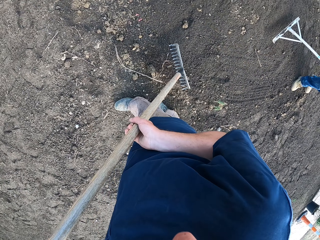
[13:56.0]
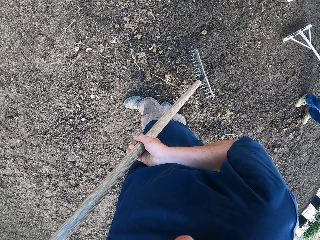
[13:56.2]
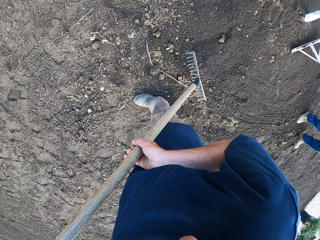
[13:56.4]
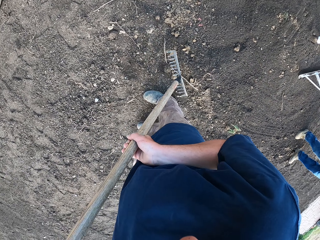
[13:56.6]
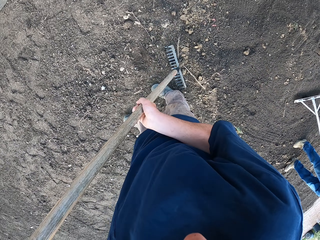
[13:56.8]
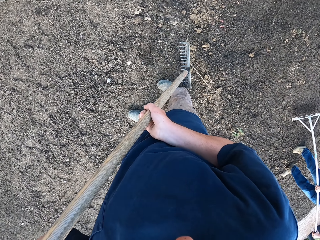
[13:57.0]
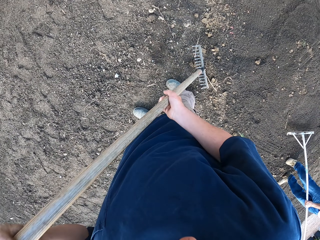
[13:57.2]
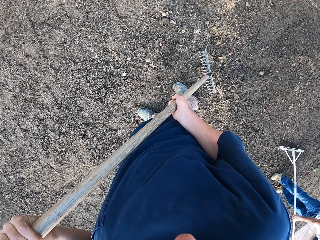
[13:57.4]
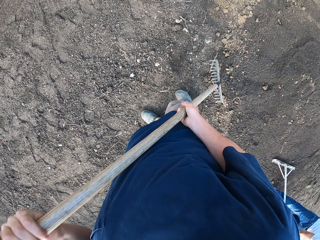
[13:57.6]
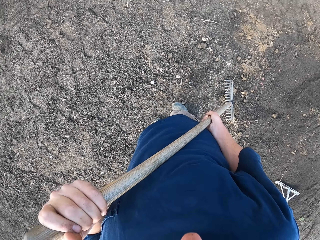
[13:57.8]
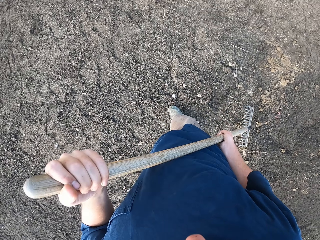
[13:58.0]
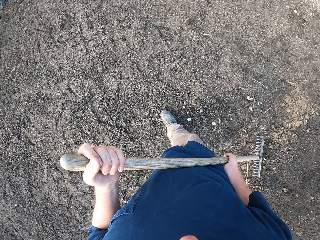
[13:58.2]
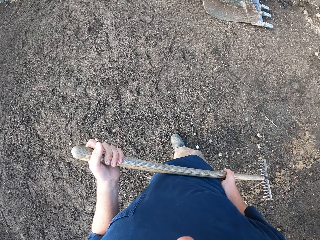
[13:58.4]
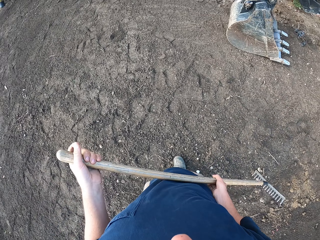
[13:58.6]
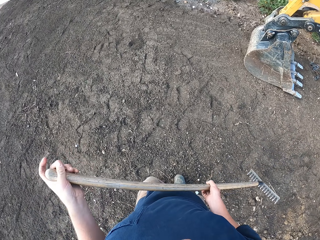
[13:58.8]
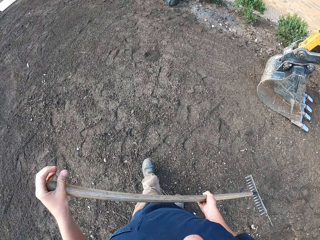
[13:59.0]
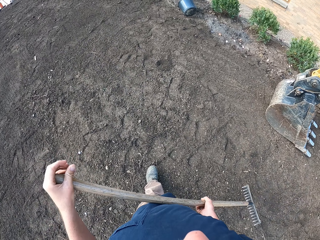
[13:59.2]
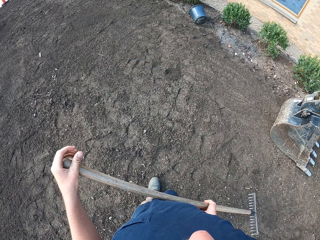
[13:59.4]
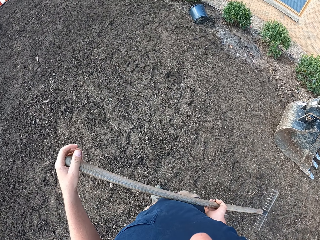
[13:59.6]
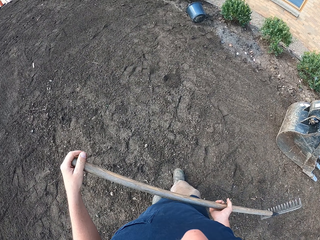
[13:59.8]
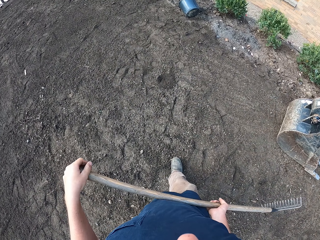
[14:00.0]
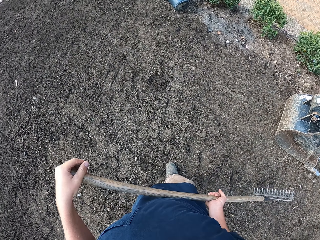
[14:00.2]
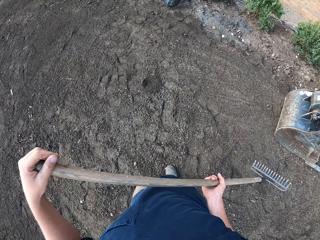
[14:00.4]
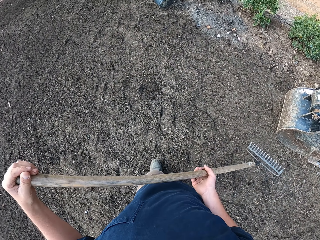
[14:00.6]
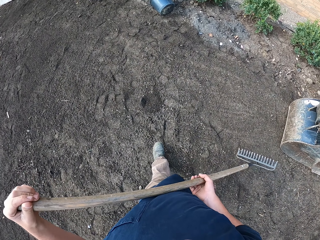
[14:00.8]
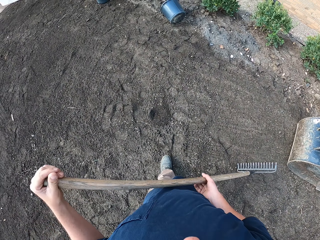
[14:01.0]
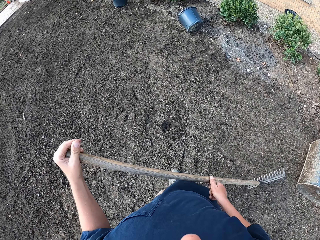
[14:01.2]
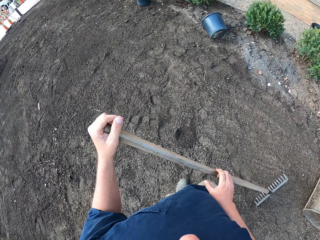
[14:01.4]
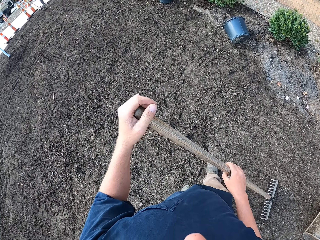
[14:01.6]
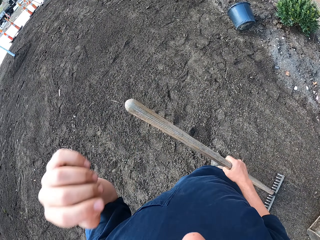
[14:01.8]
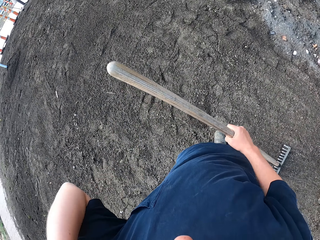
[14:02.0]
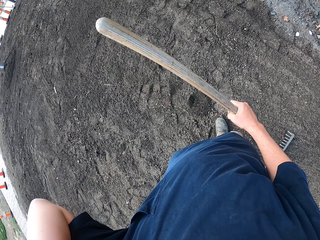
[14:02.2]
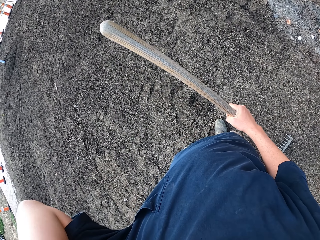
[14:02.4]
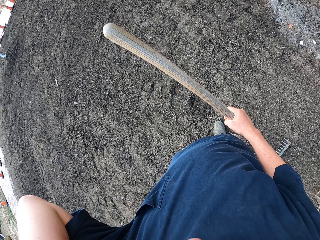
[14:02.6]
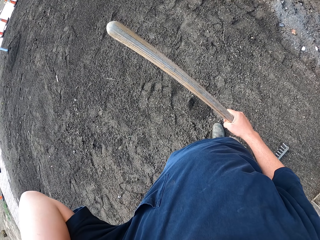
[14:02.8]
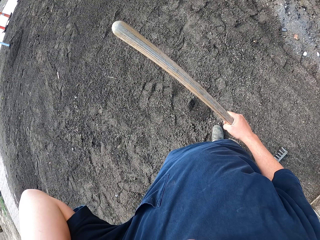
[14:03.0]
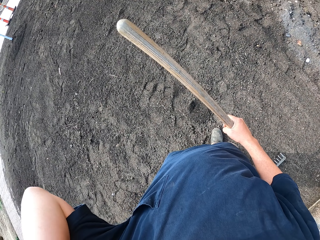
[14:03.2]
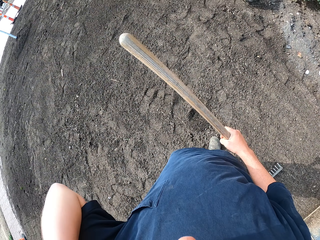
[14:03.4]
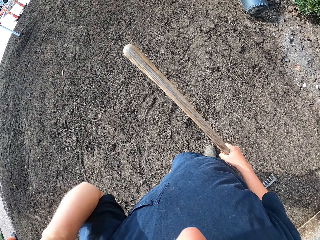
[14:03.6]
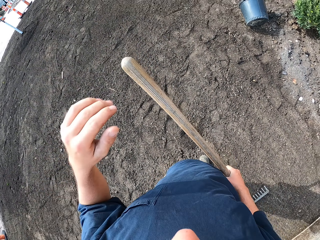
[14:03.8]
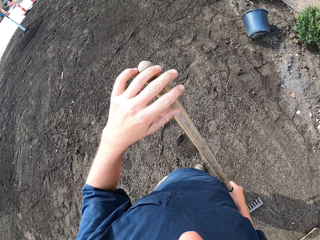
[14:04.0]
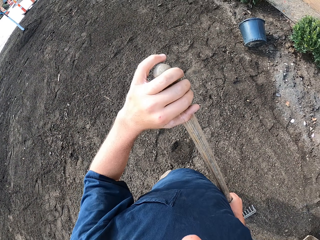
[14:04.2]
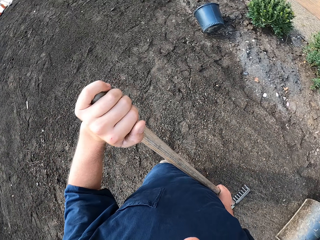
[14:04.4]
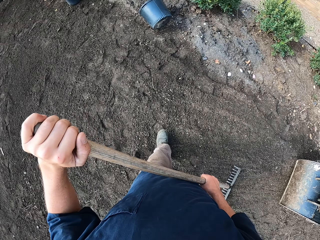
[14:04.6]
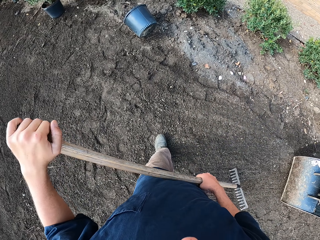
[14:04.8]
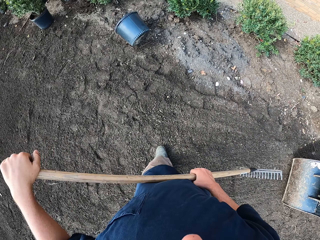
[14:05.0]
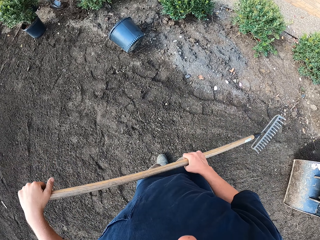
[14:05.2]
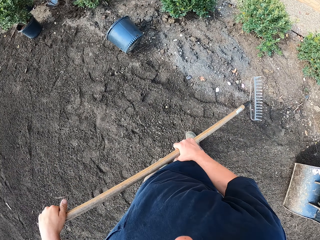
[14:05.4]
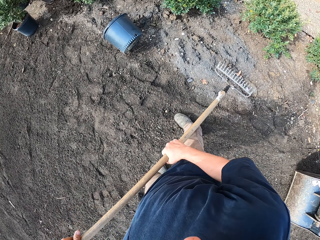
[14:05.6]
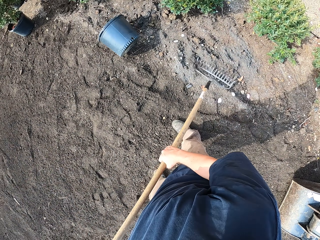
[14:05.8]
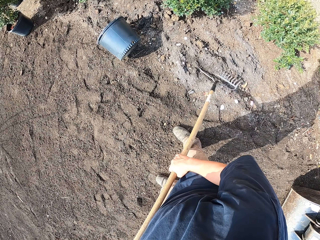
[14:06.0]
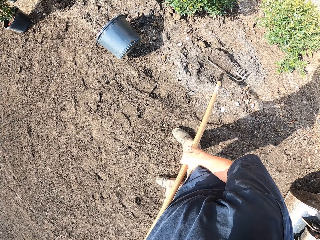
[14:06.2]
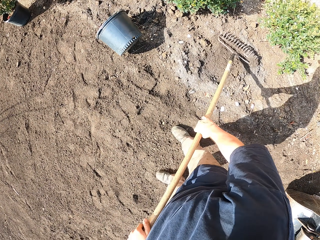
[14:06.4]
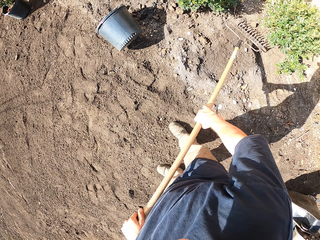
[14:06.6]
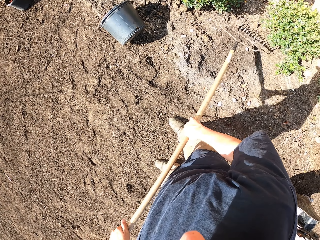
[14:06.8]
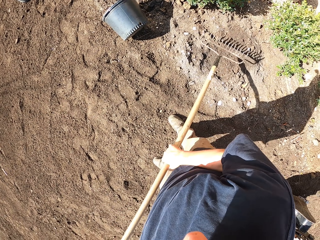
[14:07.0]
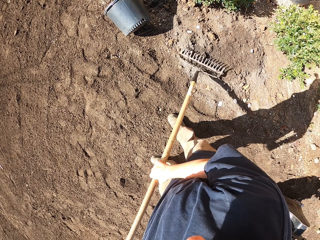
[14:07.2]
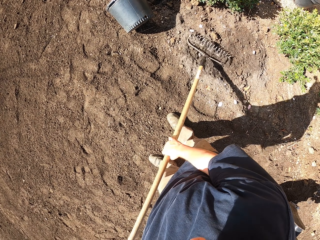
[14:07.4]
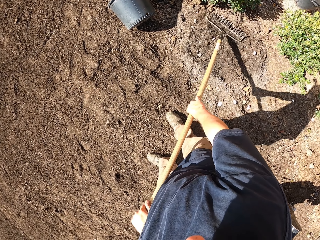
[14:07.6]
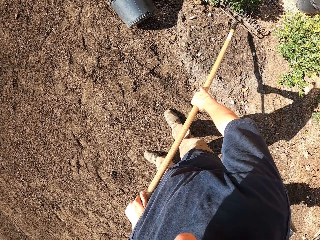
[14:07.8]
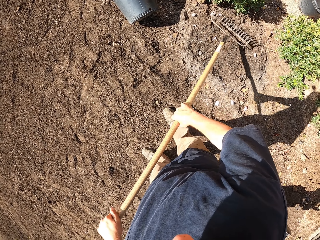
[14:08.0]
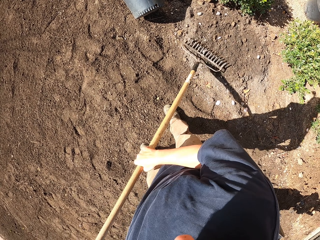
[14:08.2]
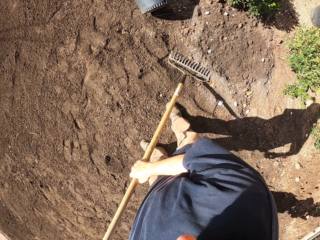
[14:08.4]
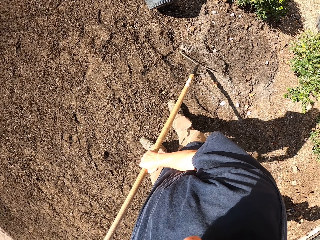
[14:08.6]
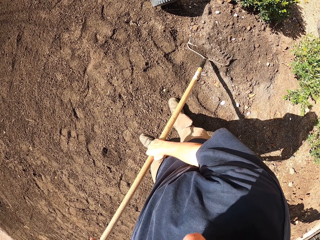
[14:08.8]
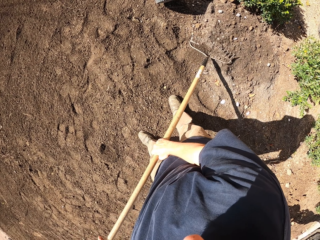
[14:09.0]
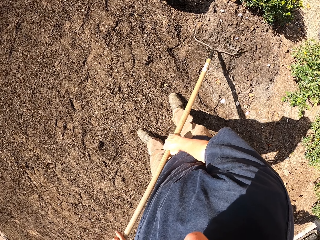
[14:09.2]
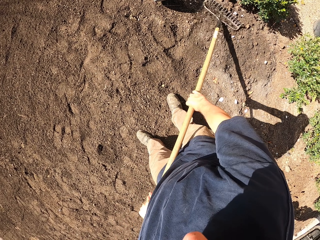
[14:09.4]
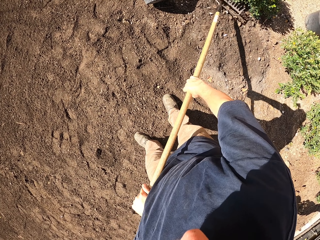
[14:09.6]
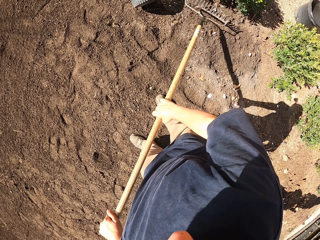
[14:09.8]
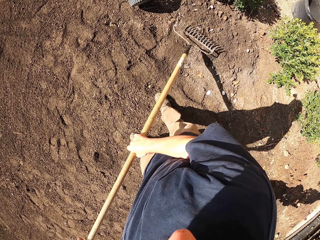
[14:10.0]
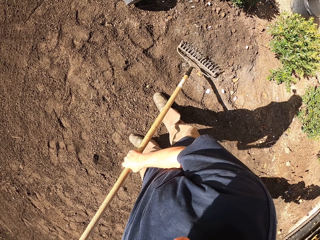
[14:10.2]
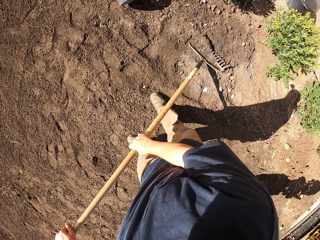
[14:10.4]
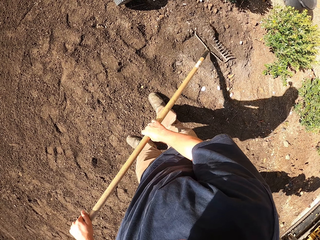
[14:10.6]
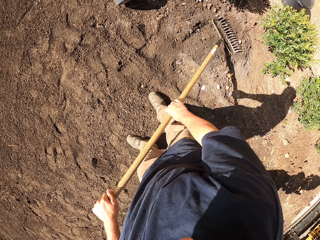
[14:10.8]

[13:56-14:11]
The camera wearer walks around the compound. They touch something. They level the soil with a rake.

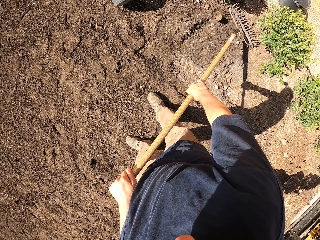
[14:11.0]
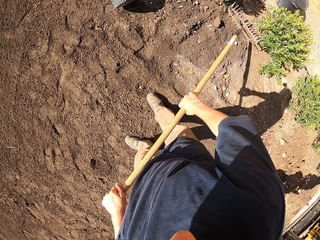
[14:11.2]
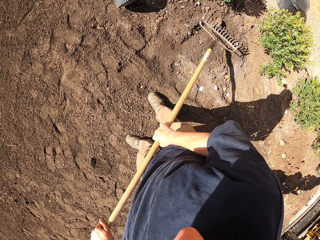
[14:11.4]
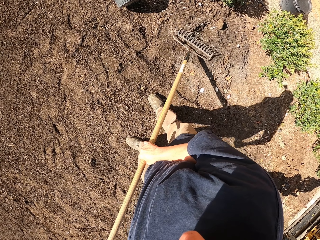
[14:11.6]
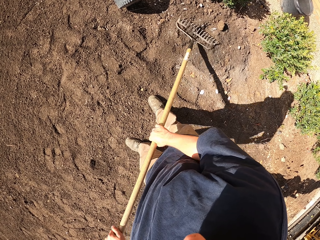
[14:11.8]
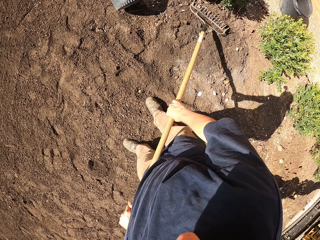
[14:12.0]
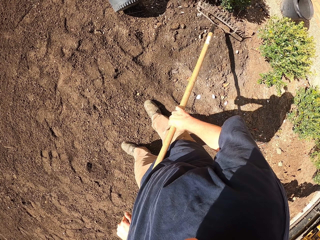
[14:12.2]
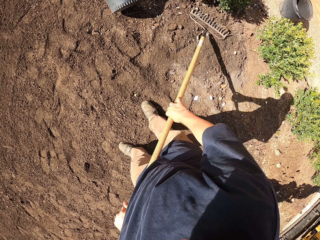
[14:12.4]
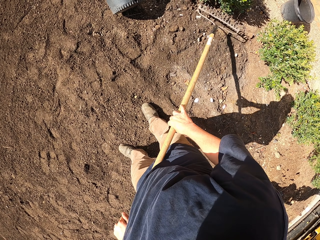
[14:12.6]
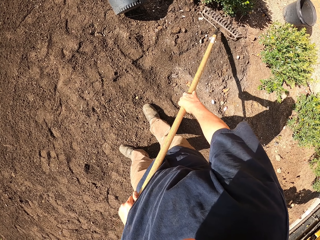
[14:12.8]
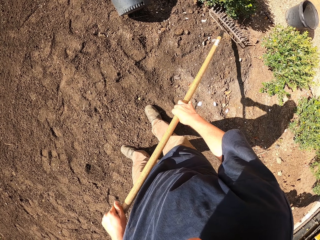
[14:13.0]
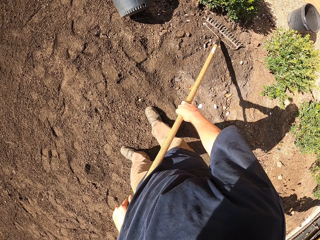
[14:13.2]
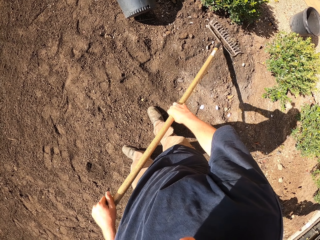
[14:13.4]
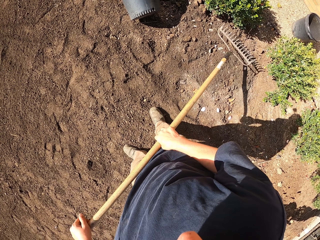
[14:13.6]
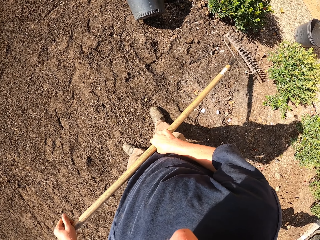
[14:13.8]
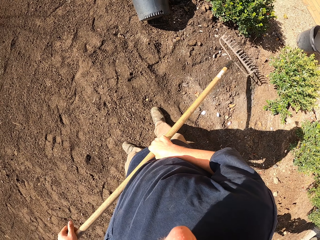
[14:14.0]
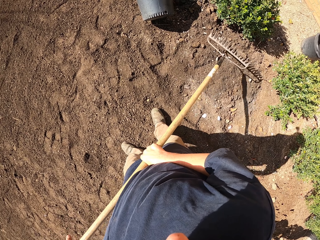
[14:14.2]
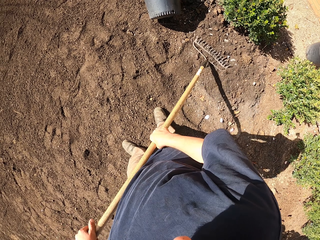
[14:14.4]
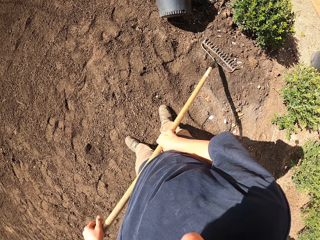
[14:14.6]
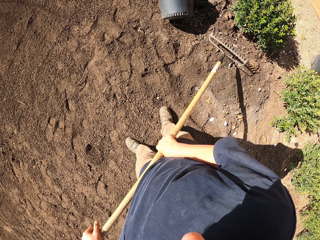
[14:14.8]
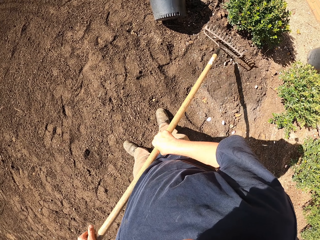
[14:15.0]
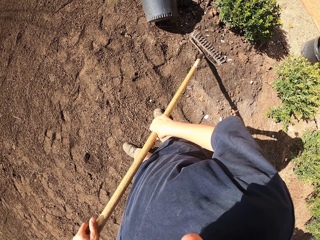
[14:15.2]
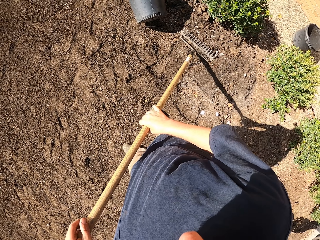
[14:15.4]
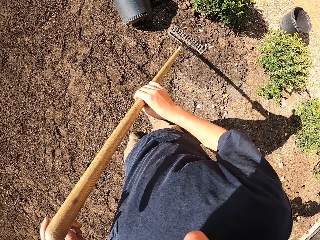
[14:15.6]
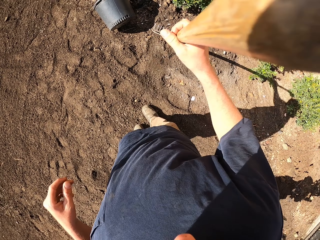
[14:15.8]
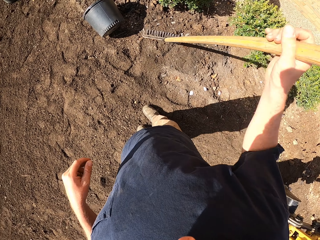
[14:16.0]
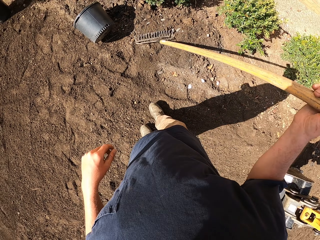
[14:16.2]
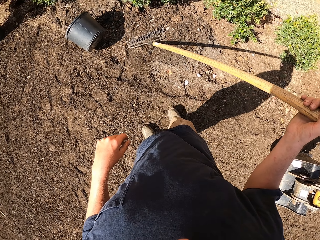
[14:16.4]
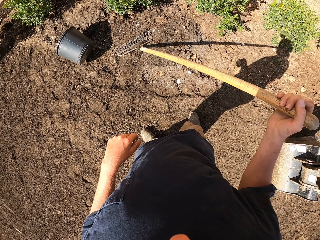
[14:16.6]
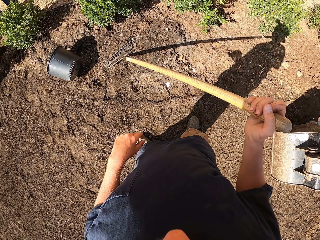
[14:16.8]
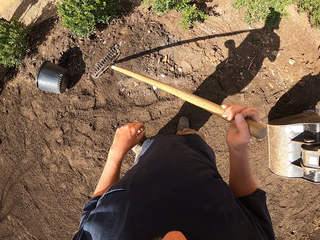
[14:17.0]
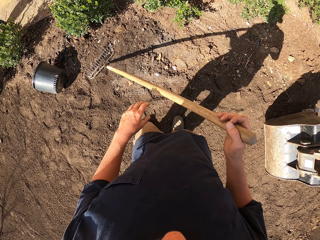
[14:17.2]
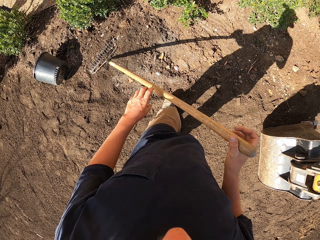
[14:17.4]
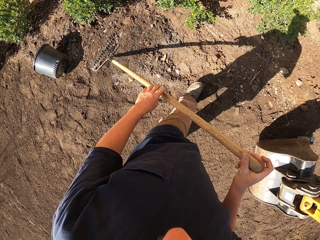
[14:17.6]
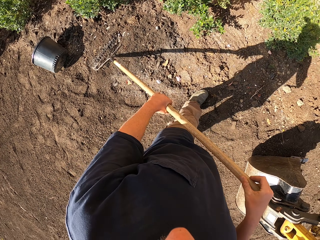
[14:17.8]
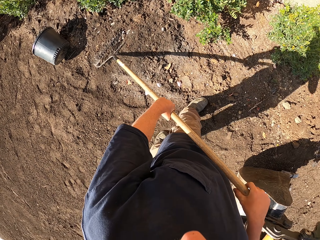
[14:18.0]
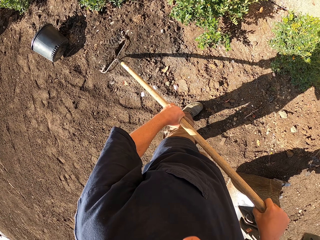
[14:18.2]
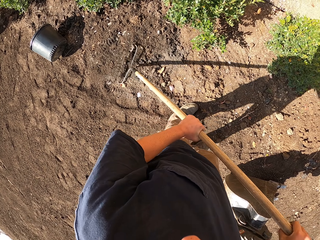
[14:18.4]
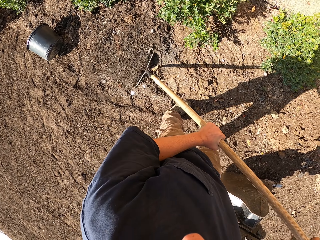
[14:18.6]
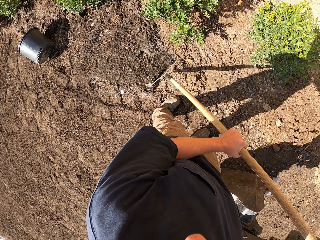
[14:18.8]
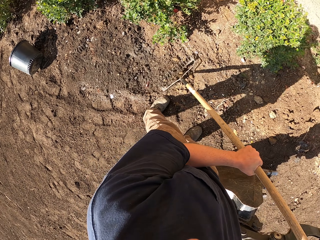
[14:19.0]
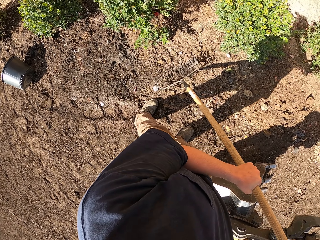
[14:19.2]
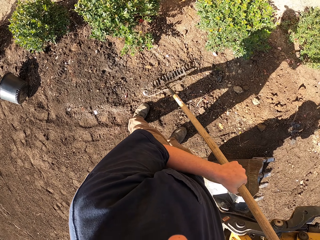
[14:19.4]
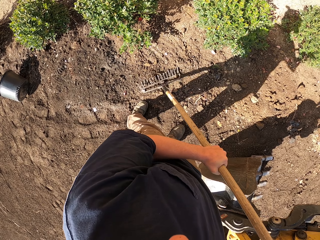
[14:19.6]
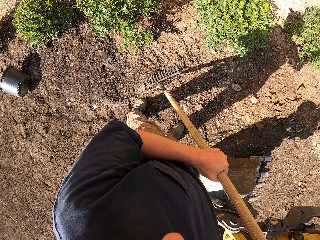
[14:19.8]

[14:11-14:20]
The camera wearer walks around the compound.
